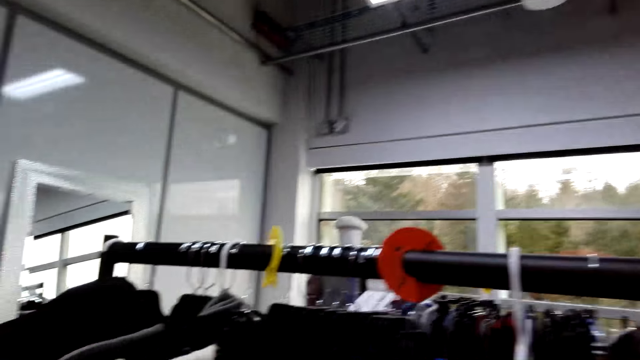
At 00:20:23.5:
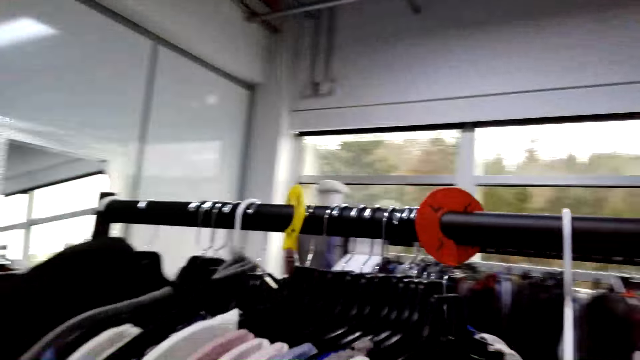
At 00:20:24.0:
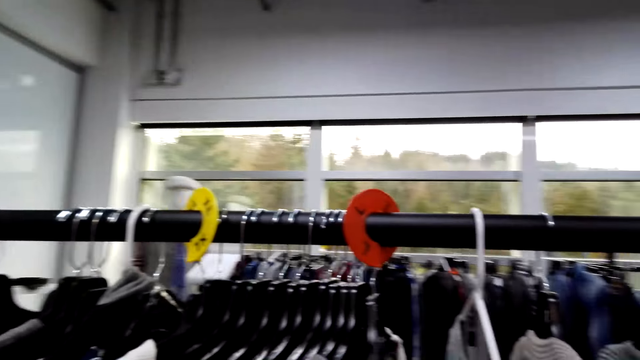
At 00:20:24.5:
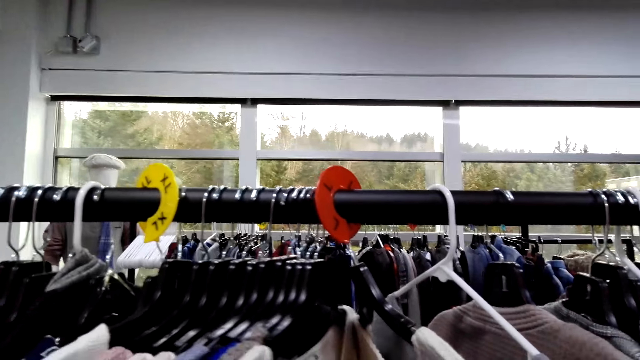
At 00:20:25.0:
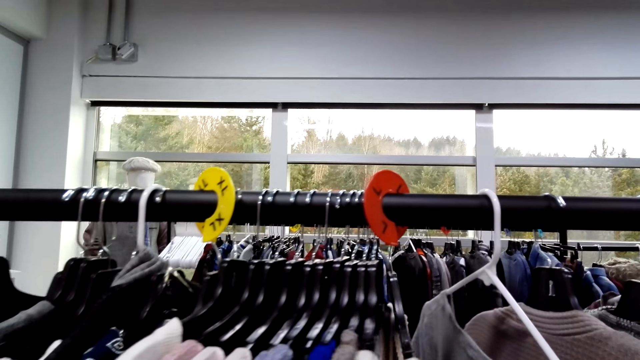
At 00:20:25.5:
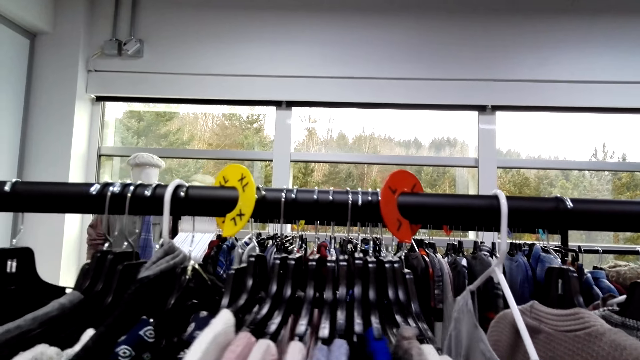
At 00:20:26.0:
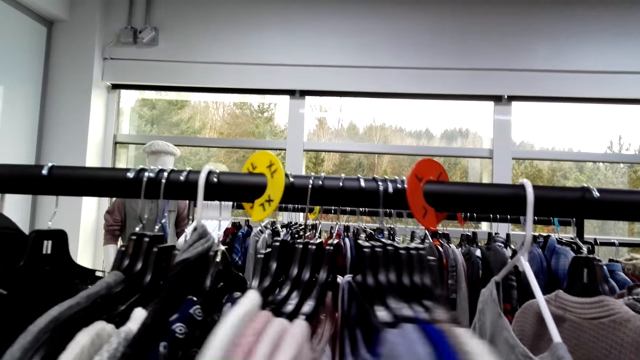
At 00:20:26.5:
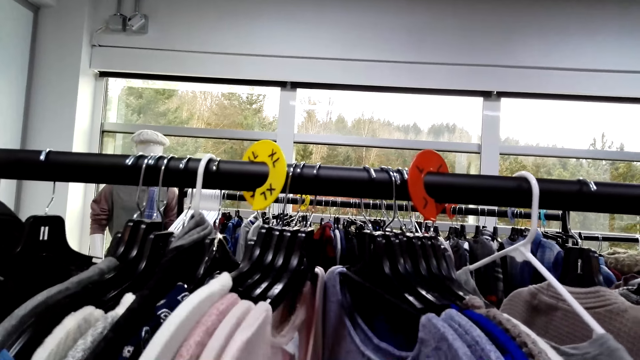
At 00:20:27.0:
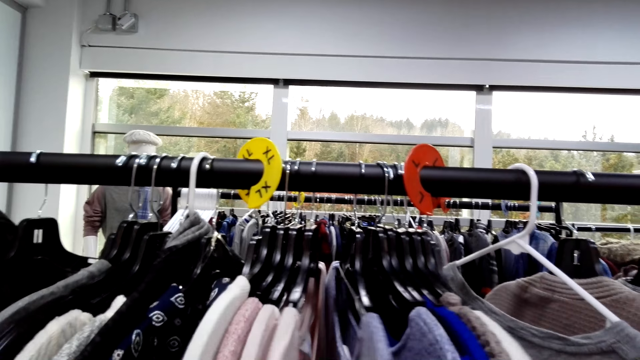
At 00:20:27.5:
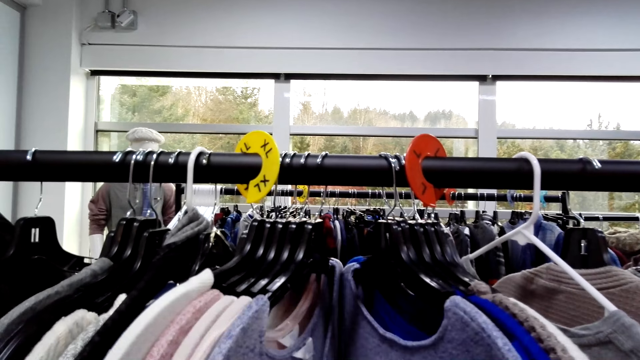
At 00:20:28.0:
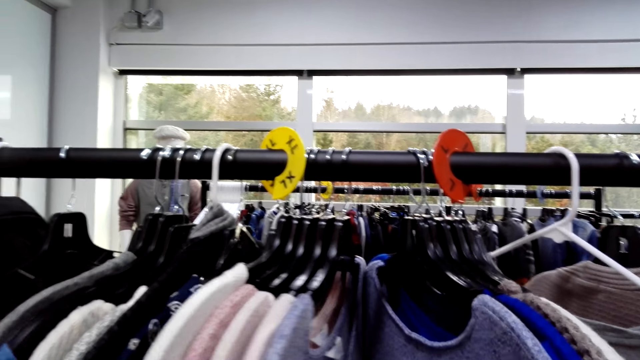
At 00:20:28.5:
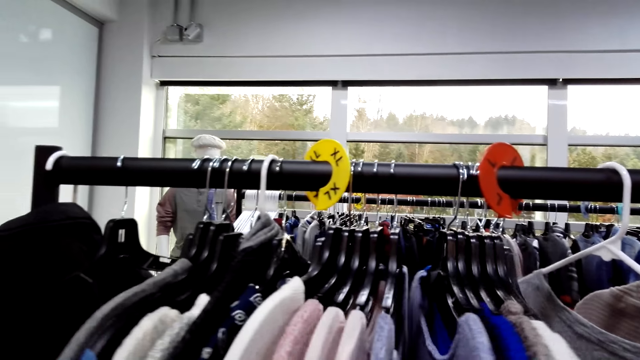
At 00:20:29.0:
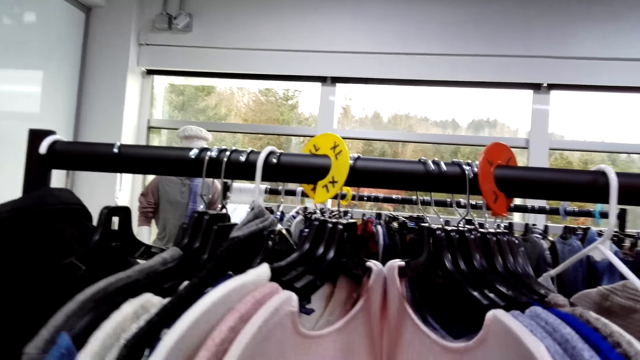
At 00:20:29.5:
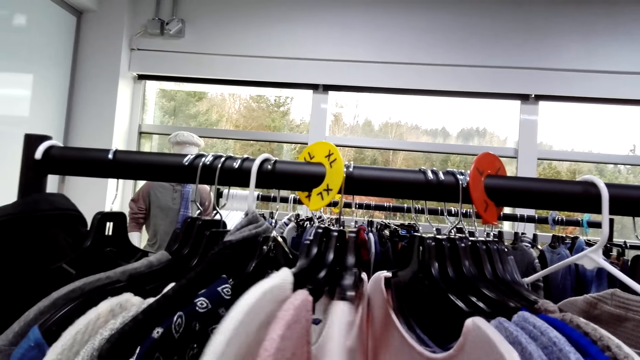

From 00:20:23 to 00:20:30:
The camera wearer checks clothes on the display rack.

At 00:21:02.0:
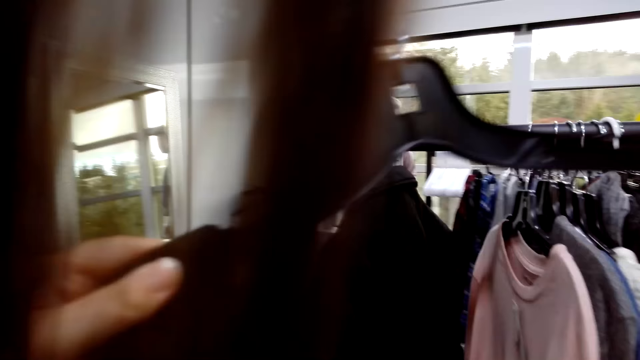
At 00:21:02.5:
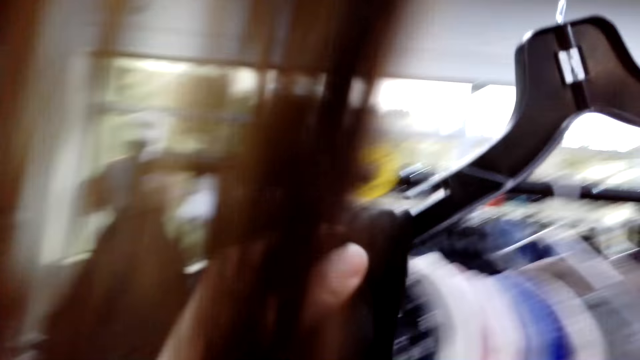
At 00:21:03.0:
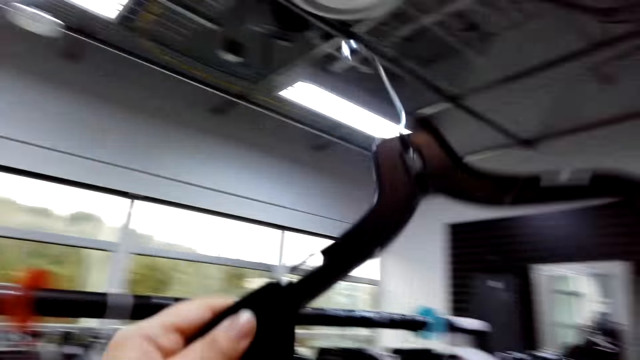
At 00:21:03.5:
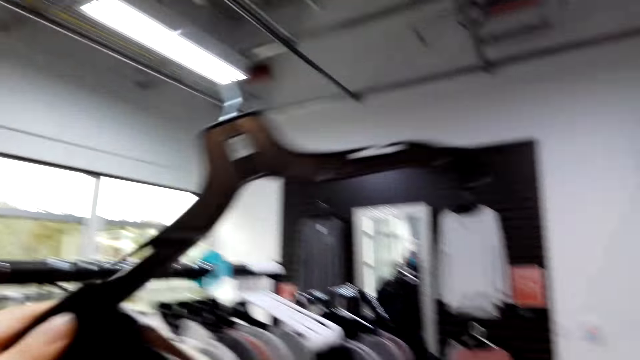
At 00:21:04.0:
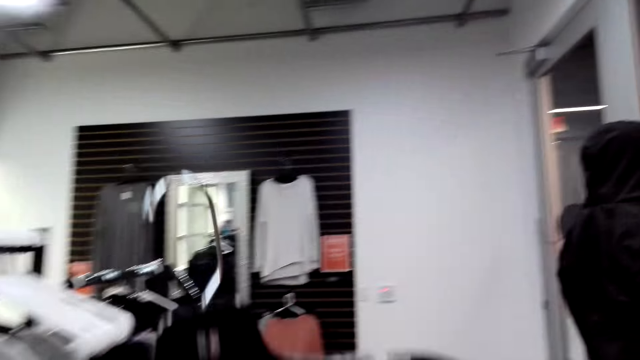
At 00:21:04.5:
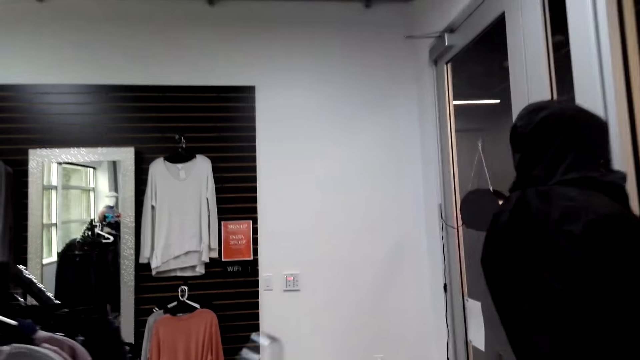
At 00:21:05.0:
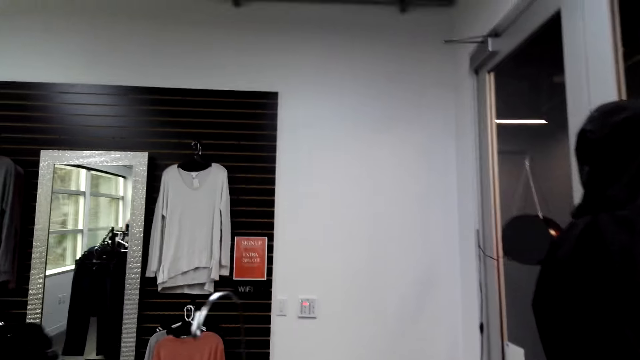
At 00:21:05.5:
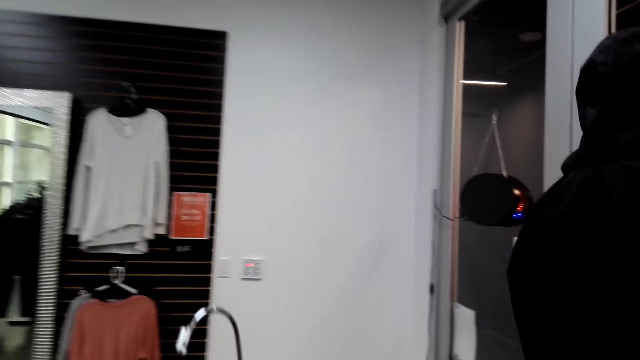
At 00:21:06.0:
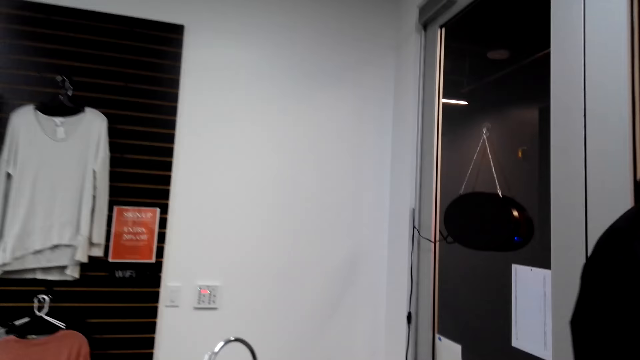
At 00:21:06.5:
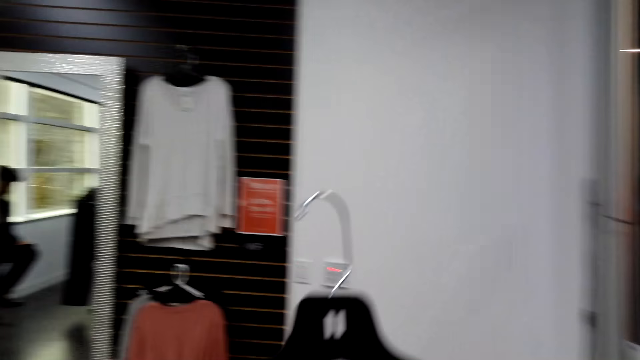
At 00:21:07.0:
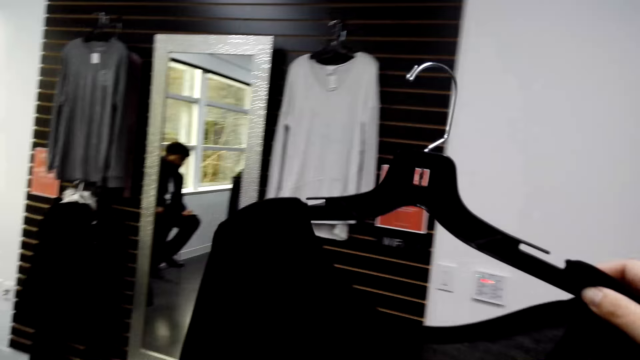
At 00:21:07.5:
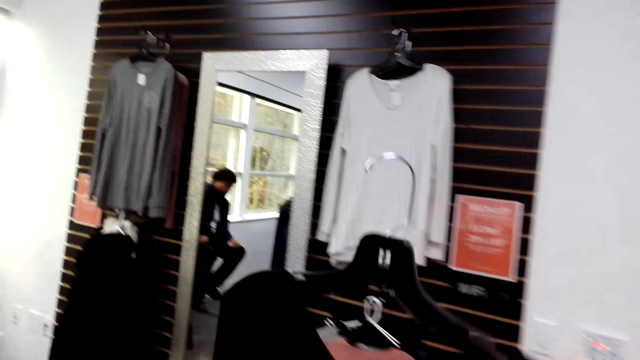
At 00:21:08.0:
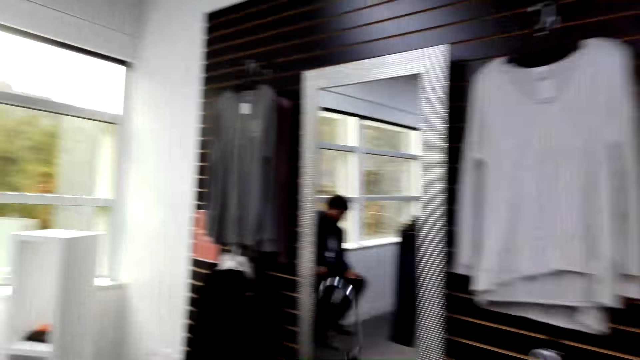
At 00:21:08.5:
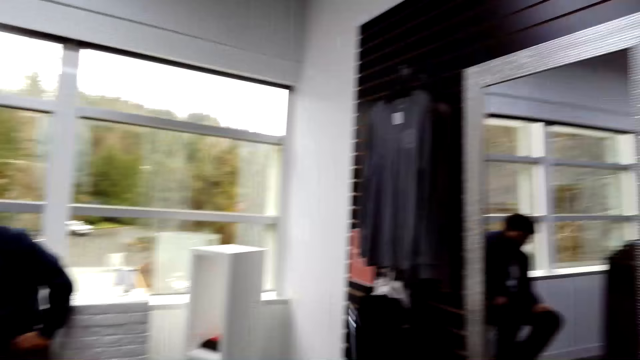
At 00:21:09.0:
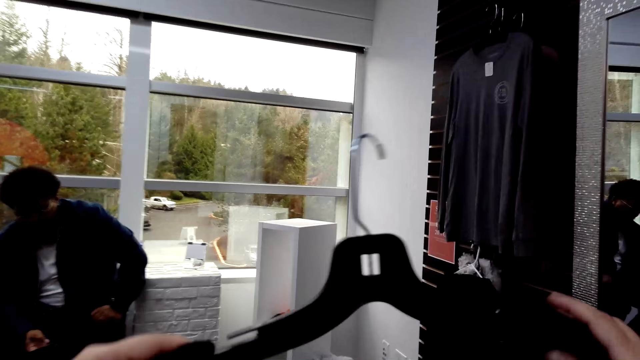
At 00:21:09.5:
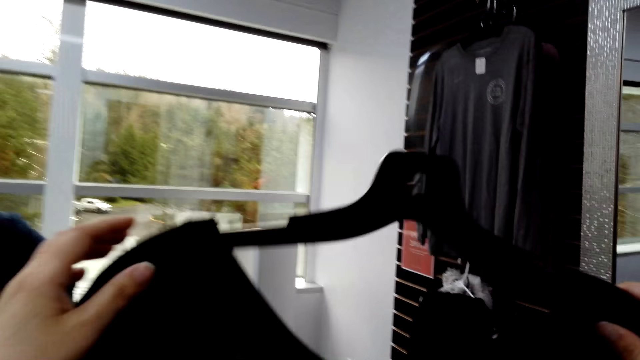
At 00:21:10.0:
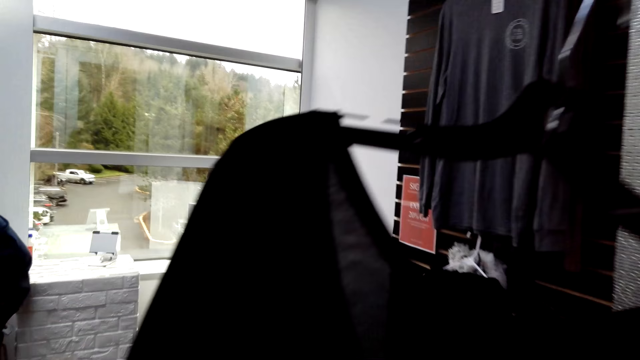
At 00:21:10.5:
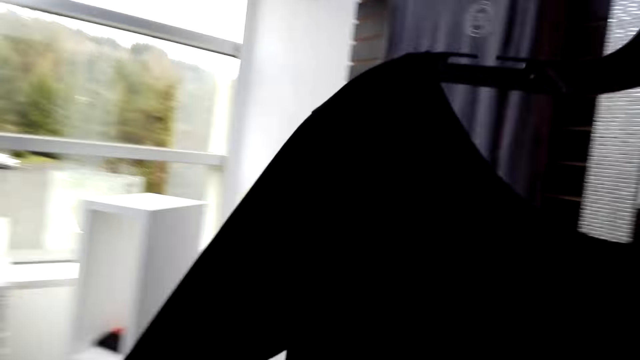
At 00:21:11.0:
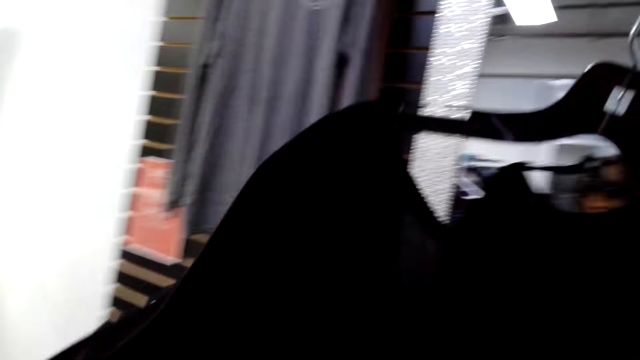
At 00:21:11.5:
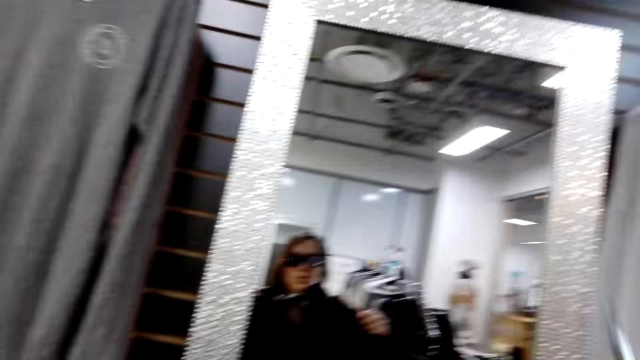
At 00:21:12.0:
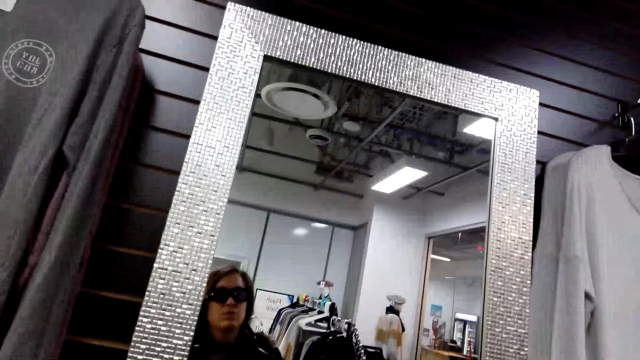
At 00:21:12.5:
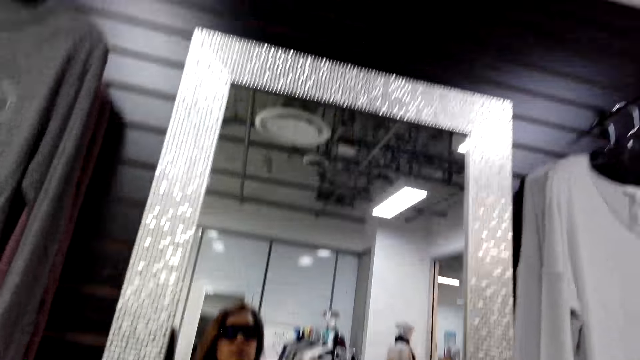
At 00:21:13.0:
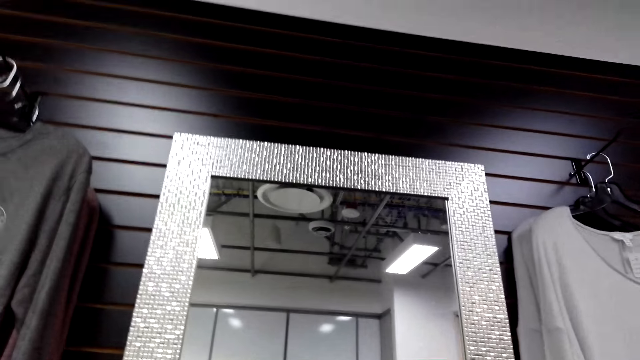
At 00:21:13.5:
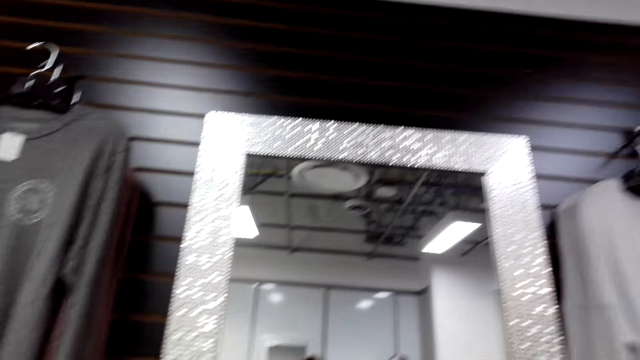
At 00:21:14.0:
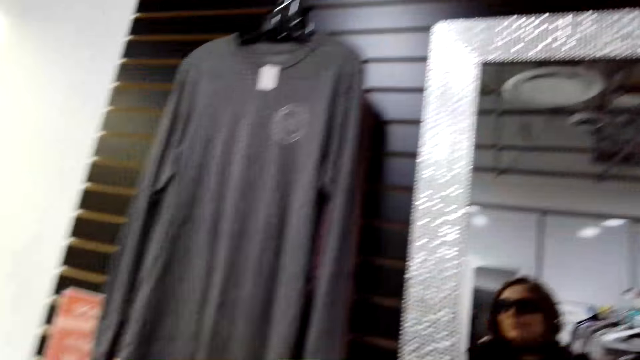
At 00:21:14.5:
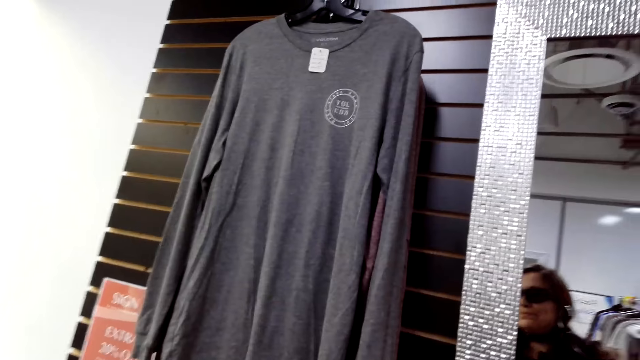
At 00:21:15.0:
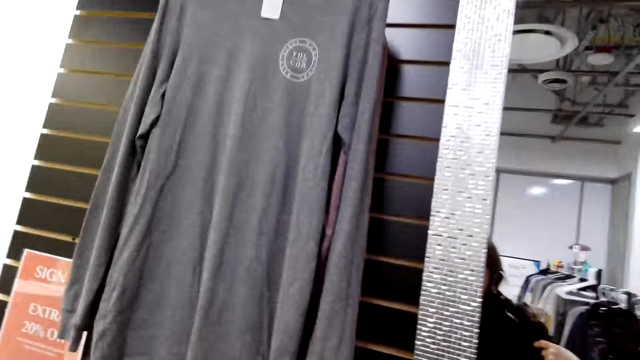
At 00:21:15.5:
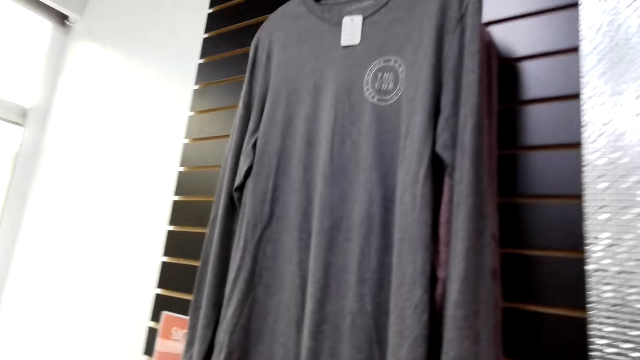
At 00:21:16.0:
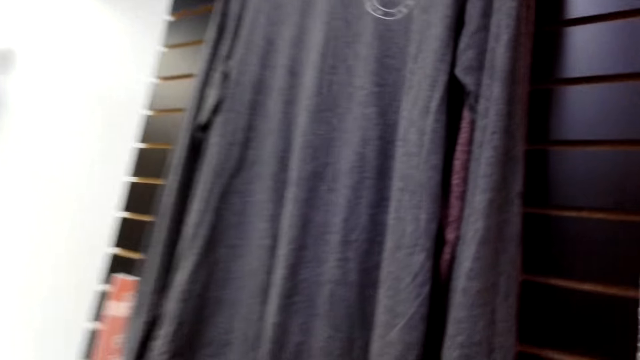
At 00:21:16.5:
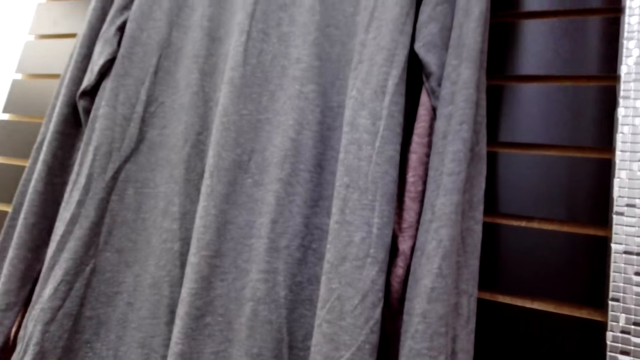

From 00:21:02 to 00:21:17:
The camera wearer picks a cloth. They walk around. They are looking at a person.
